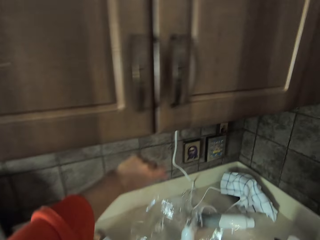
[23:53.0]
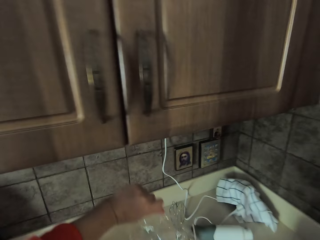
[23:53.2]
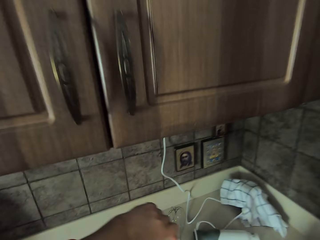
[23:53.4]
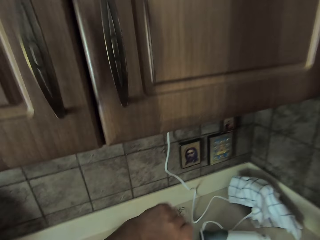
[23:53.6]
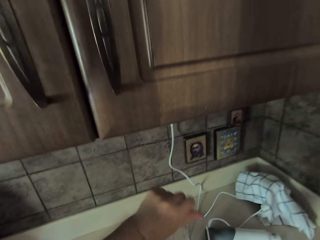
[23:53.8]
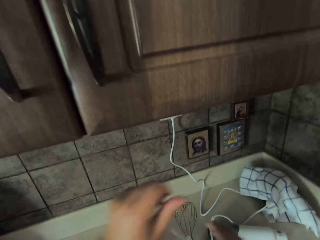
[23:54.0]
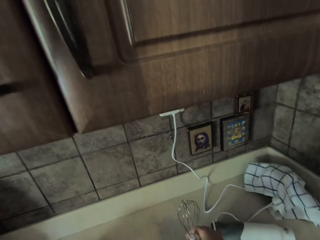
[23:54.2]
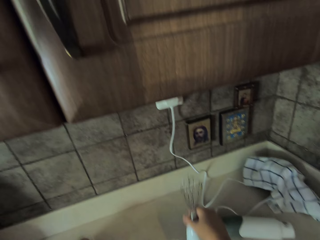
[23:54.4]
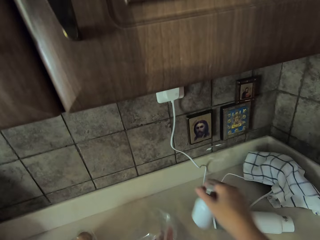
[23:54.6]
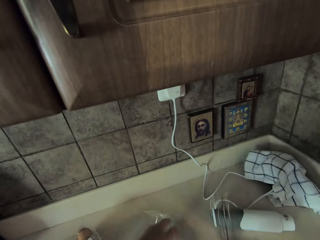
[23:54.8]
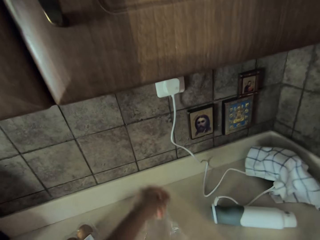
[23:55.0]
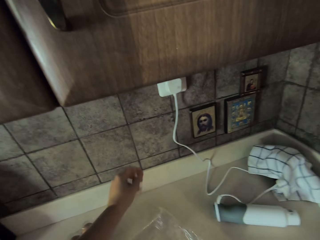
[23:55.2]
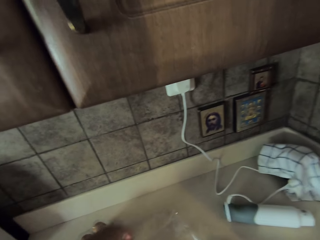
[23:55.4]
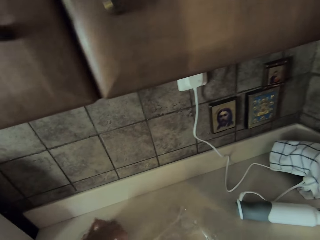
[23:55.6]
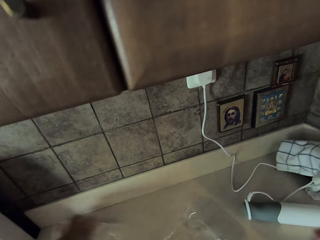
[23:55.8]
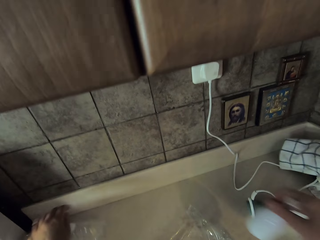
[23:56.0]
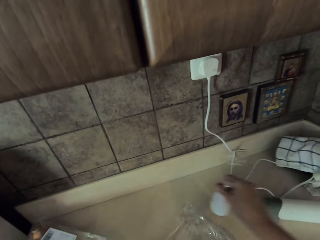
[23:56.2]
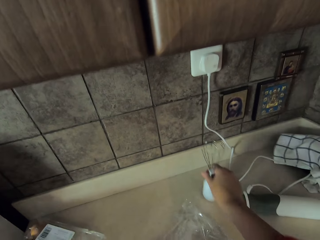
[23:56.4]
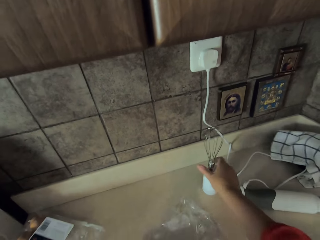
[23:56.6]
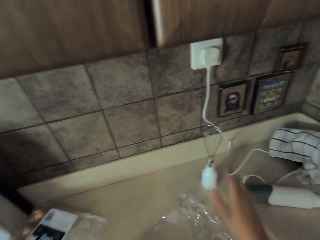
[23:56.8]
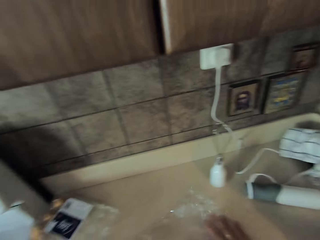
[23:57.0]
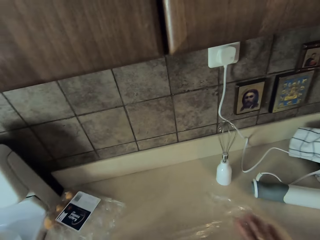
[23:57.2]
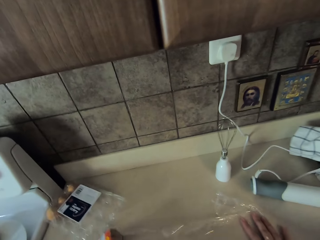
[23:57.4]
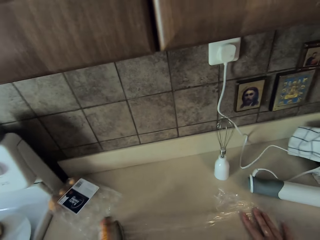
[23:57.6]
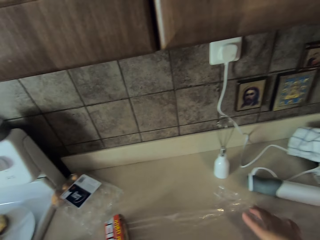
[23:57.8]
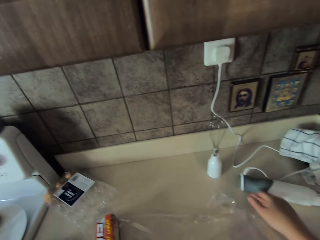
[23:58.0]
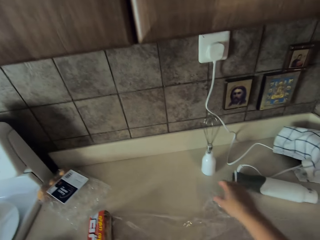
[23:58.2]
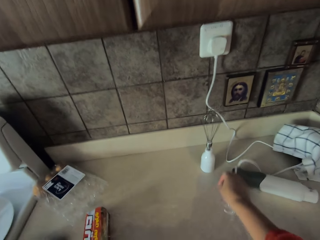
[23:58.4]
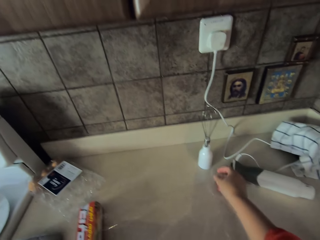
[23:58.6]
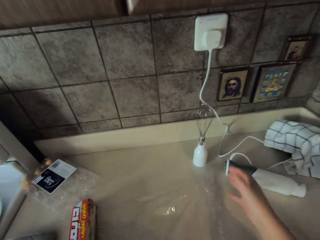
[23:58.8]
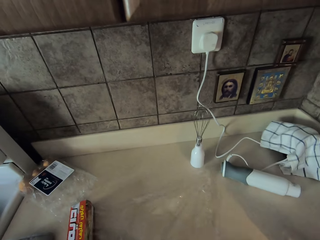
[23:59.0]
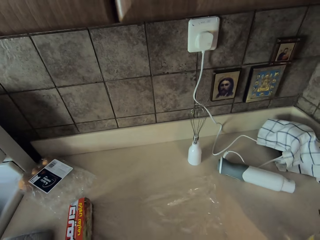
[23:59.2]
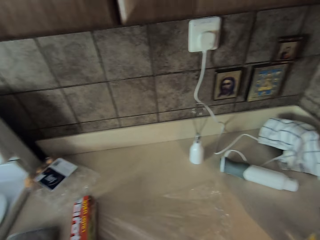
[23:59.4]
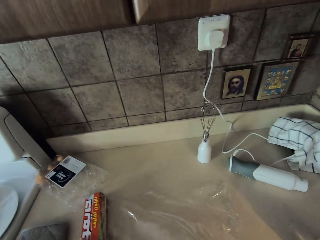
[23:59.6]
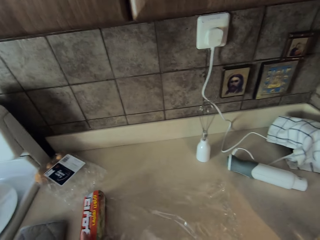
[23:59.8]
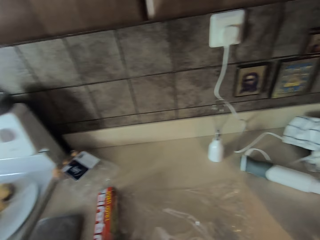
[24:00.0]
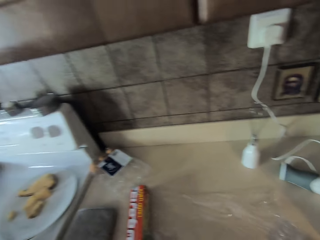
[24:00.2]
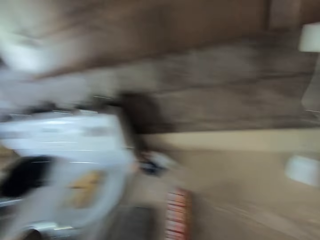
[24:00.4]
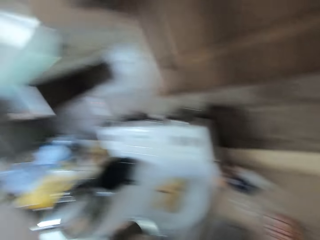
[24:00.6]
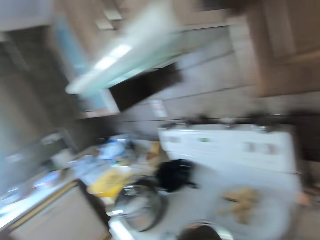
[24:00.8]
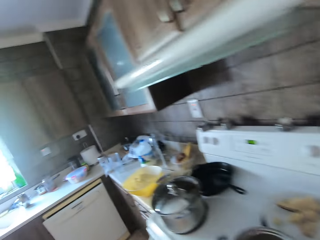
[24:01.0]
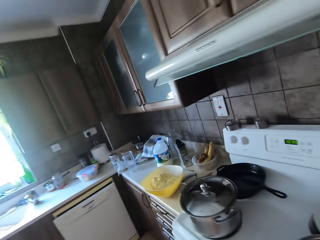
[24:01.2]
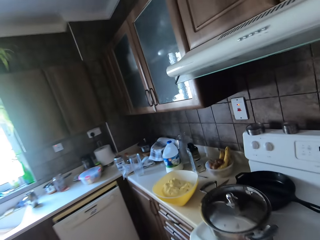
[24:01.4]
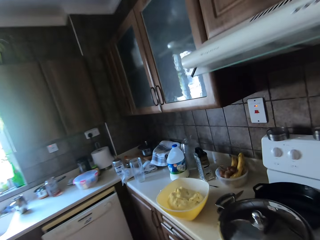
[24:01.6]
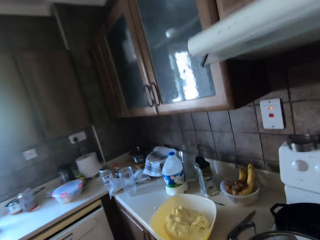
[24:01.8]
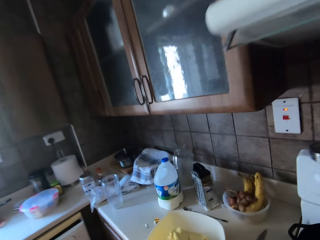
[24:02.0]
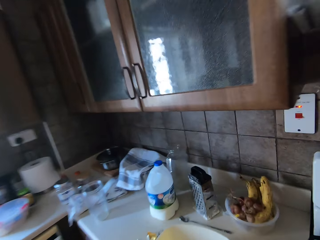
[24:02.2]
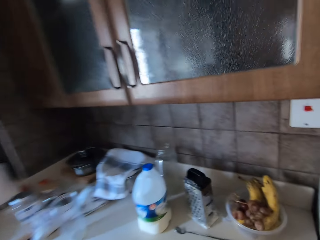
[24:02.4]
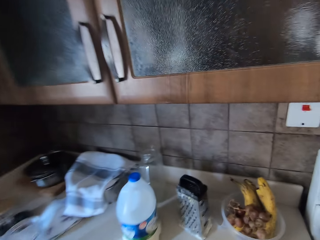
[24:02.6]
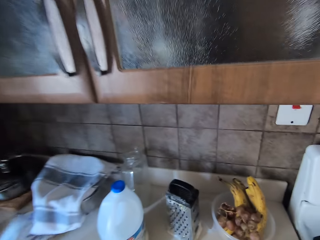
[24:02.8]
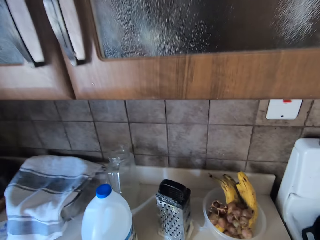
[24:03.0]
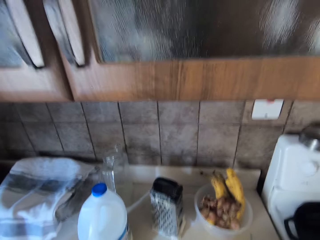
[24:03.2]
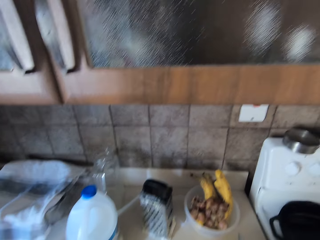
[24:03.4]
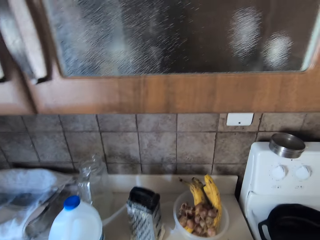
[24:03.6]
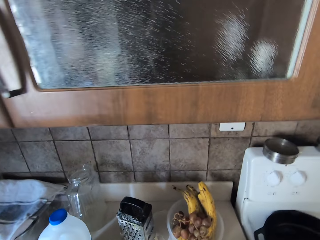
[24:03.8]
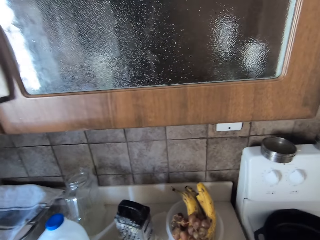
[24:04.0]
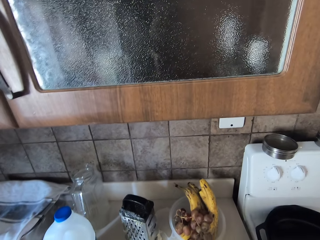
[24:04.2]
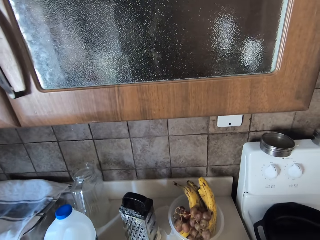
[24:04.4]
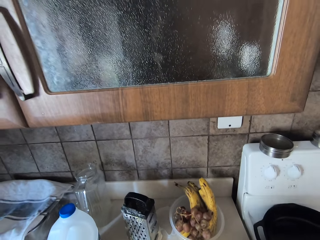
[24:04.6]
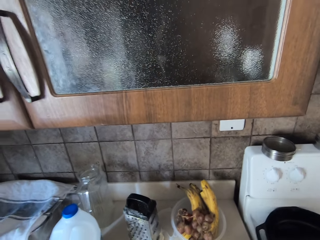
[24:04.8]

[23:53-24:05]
The camera wearer places the cling film on something. They pick up an egg beater. They touch the cling film. They move something. They place the egg beater on the kitchen bench. They straighten the nylon paper cover on the kitchen bench. They lift their hand. They lift their hand again. They move around. They walk left.

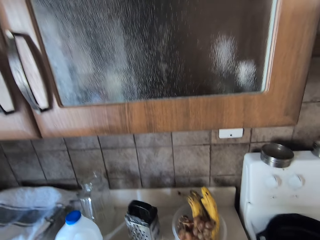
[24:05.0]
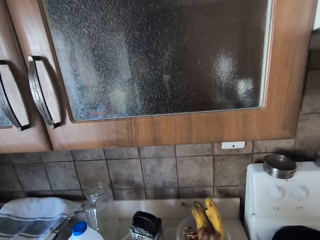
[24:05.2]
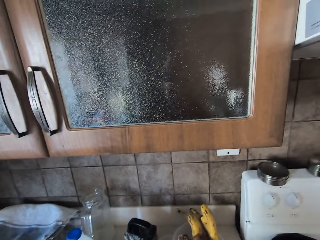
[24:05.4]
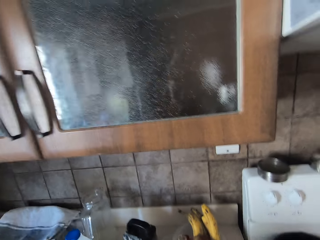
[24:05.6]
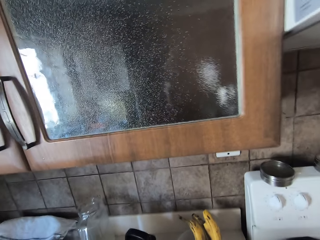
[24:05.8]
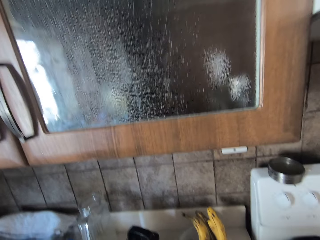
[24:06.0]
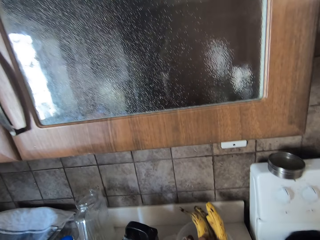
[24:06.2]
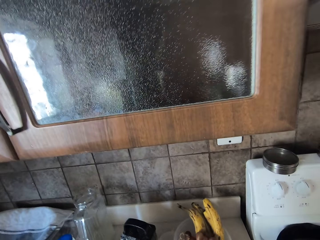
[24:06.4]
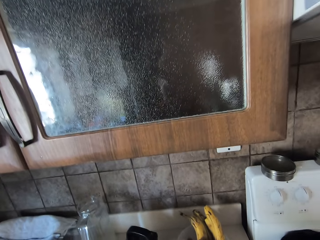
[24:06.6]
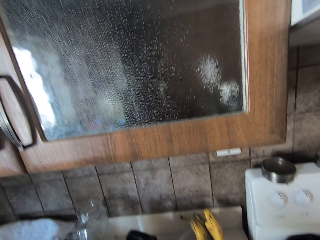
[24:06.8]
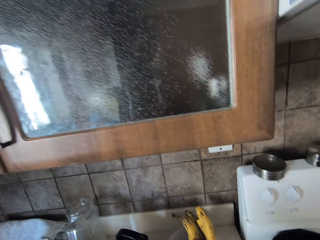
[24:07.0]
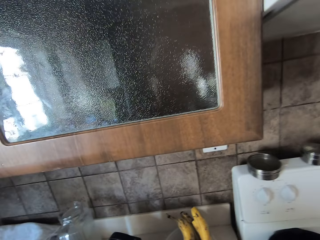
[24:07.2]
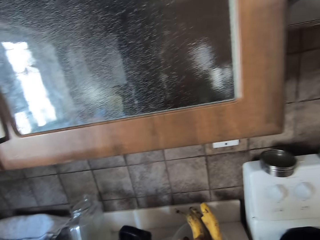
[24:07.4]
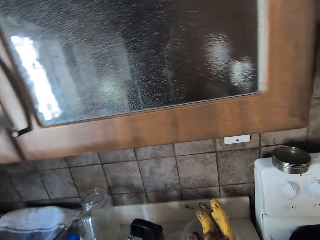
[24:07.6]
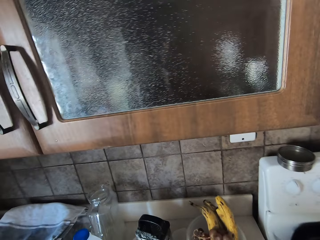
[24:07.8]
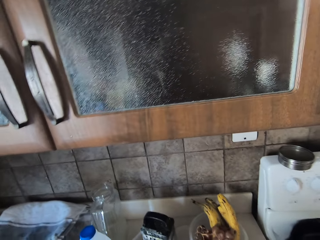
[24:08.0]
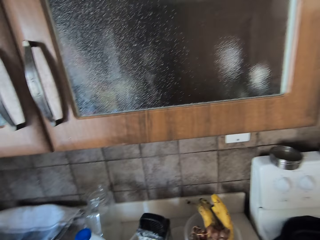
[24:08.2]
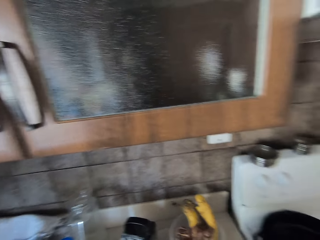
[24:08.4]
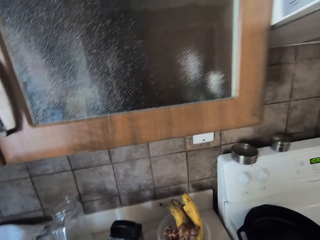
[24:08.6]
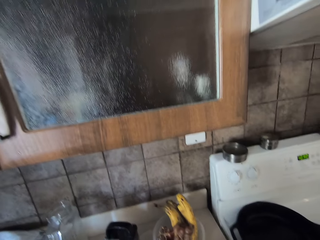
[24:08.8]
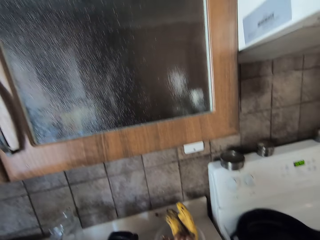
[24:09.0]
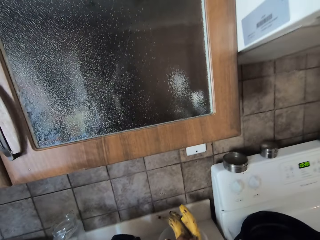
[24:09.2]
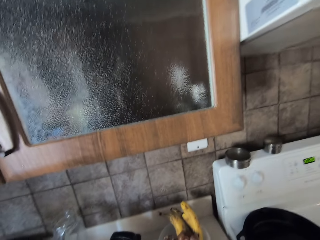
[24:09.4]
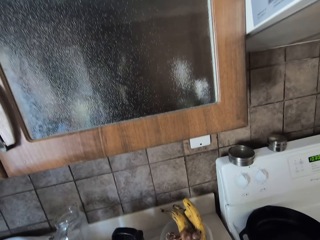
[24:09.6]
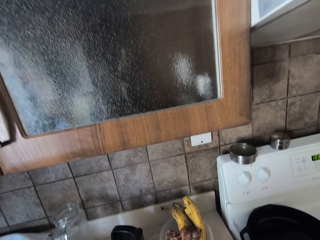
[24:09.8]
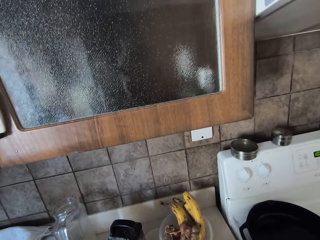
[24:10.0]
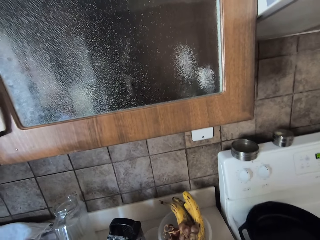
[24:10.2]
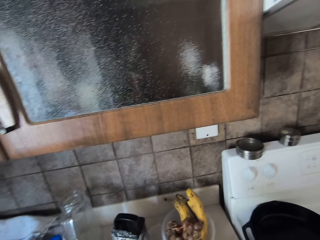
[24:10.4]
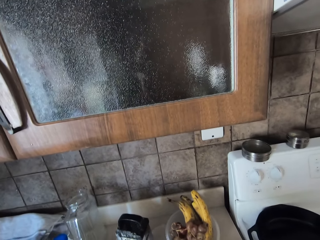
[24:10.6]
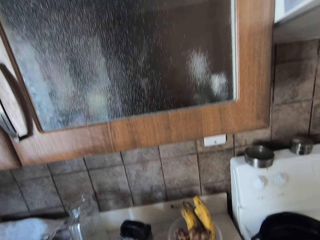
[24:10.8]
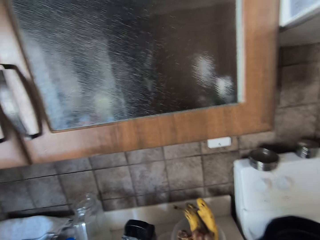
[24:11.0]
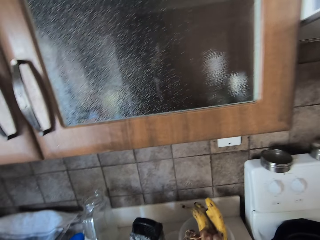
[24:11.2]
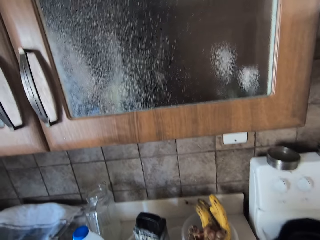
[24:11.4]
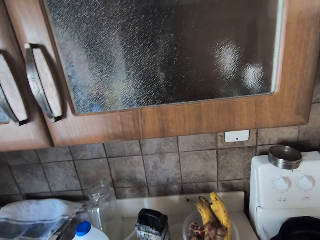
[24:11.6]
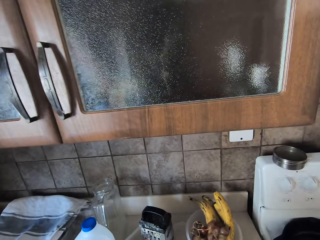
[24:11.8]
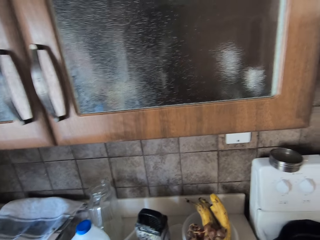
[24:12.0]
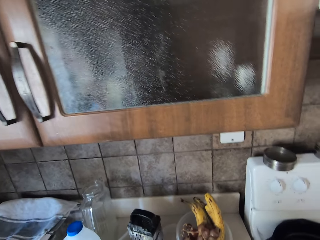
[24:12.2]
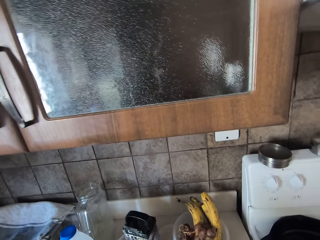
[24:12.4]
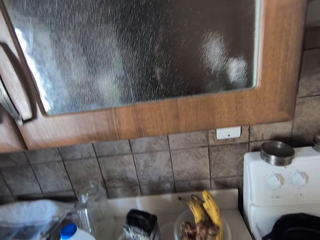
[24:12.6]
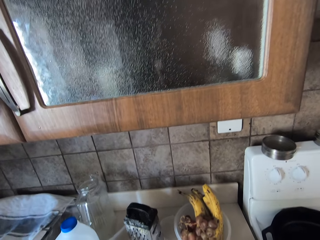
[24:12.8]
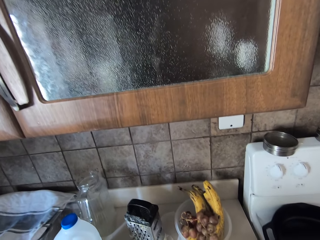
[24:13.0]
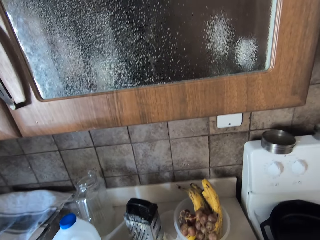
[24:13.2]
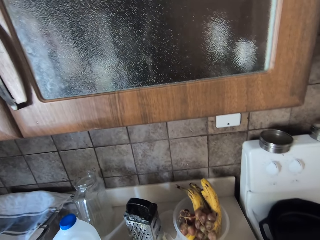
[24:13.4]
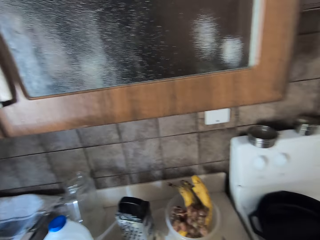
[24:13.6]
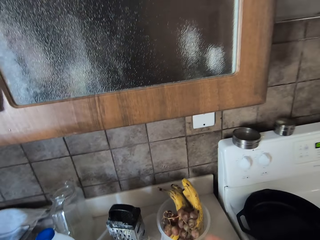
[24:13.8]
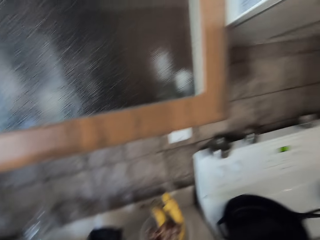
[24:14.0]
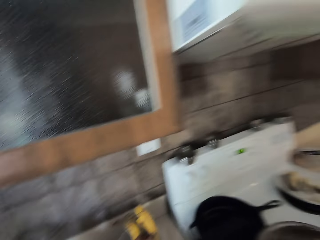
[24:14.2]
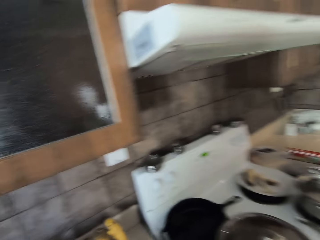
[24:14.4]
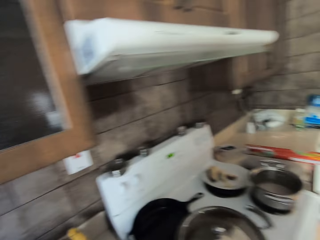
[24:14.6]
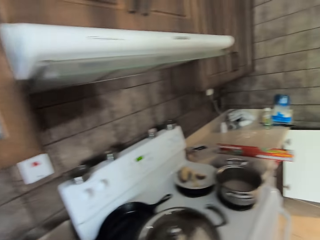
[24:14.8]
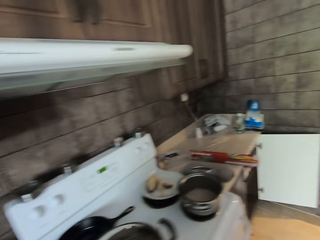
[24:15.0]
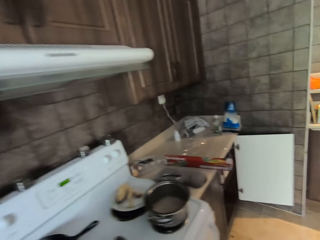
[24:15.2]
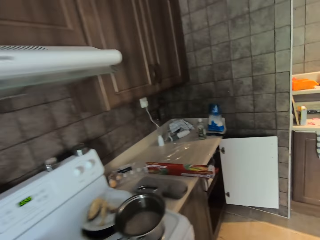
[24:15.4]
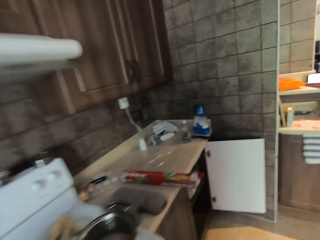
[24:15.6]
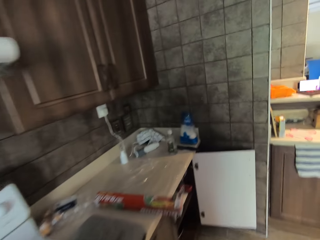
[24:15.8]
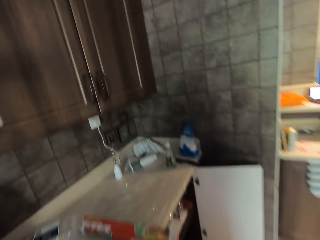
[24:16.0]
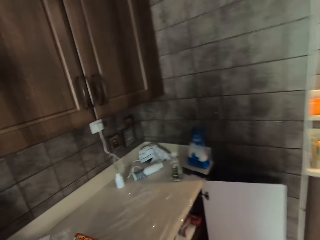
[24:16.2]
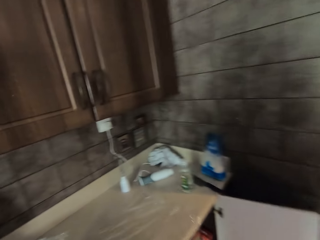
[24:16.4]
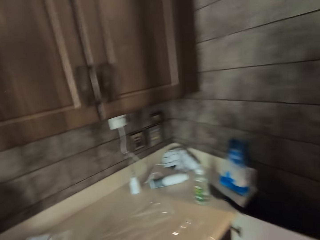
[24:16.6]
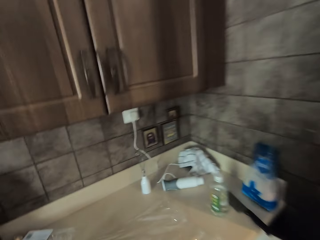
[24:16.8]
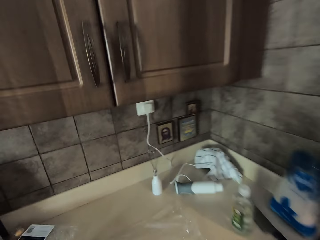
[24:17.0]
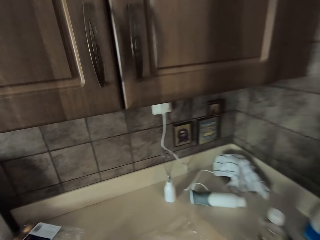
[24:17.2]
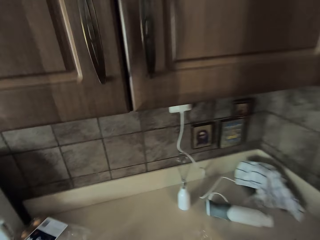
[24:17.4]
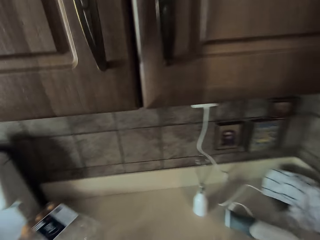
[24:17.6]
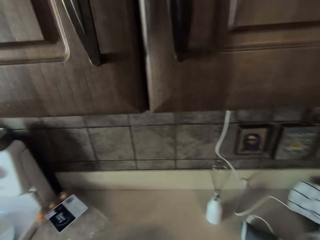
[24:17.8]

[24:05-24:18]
The camera wearer walks right.
